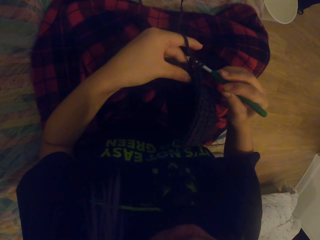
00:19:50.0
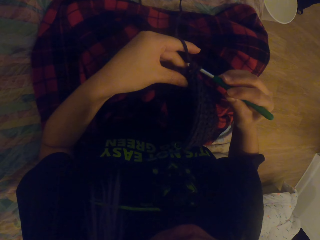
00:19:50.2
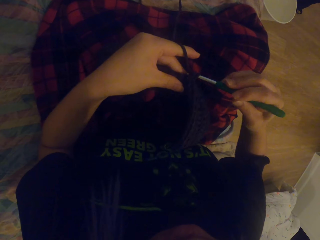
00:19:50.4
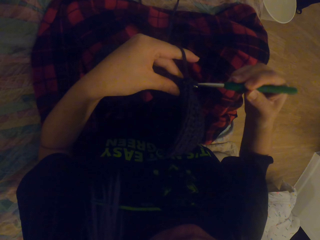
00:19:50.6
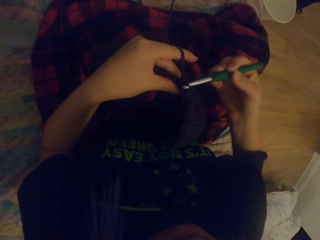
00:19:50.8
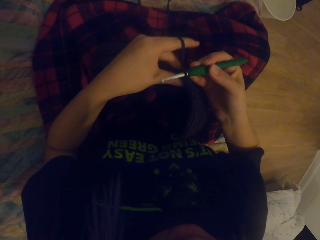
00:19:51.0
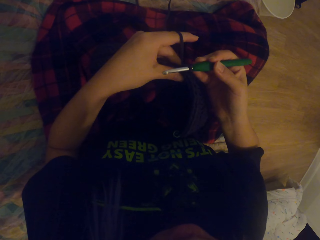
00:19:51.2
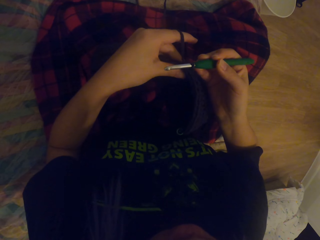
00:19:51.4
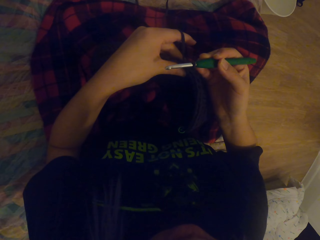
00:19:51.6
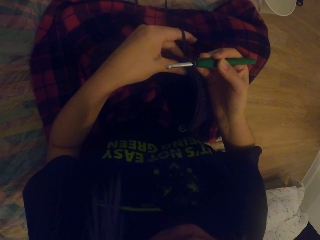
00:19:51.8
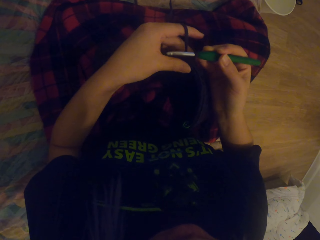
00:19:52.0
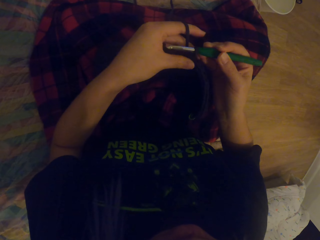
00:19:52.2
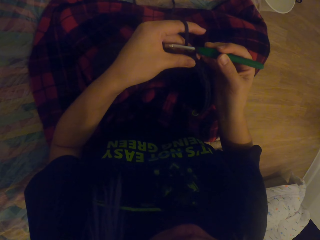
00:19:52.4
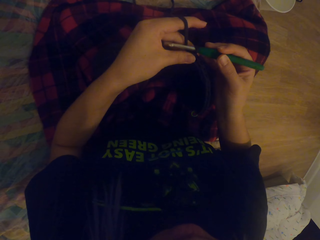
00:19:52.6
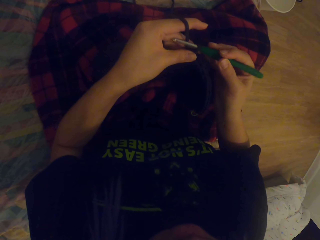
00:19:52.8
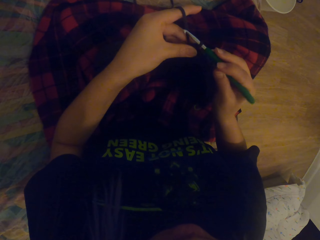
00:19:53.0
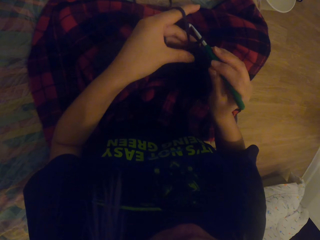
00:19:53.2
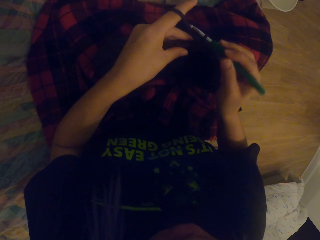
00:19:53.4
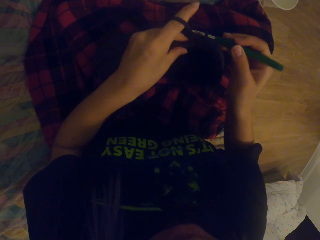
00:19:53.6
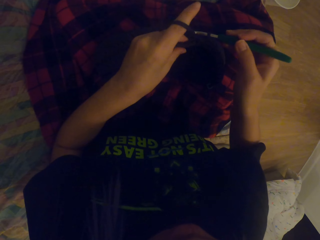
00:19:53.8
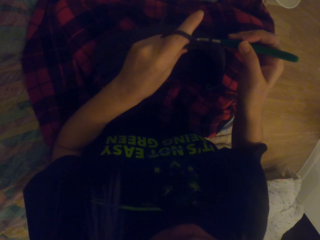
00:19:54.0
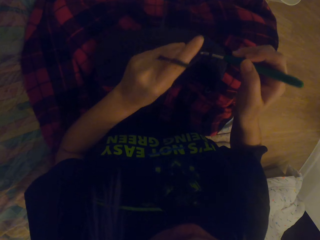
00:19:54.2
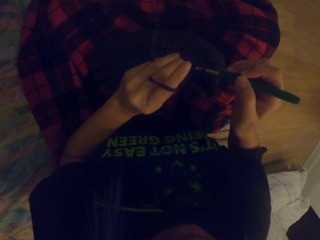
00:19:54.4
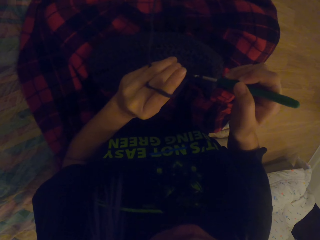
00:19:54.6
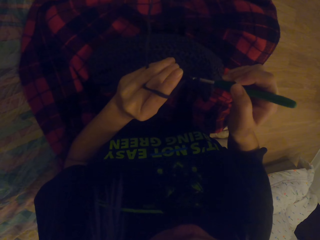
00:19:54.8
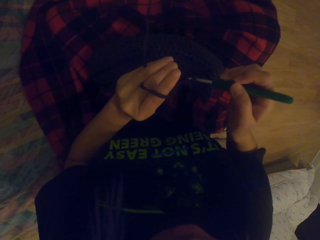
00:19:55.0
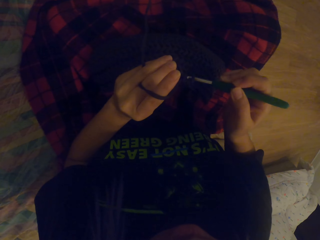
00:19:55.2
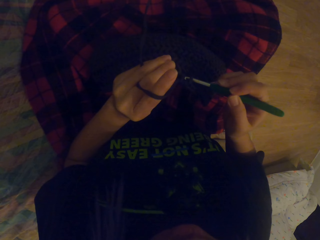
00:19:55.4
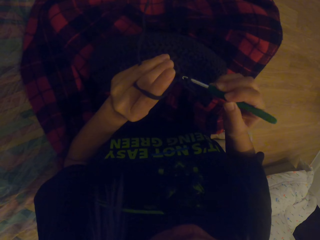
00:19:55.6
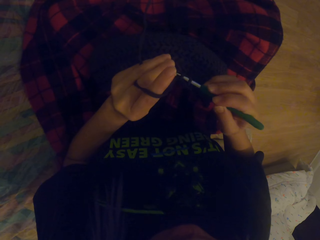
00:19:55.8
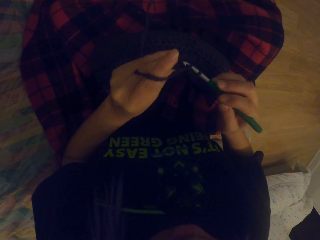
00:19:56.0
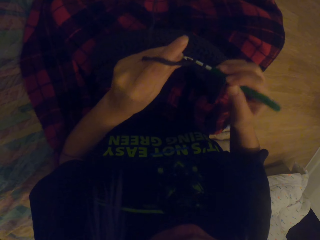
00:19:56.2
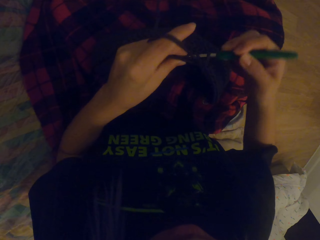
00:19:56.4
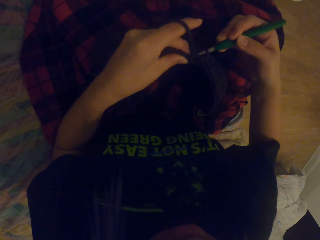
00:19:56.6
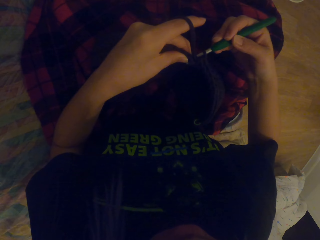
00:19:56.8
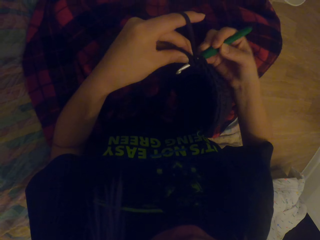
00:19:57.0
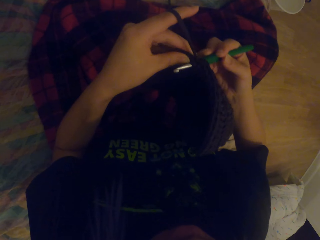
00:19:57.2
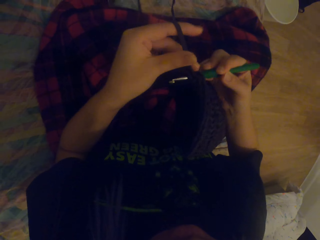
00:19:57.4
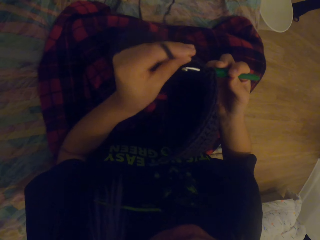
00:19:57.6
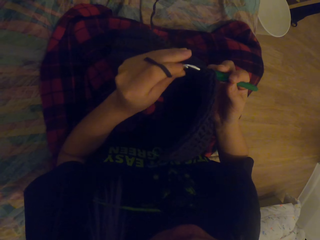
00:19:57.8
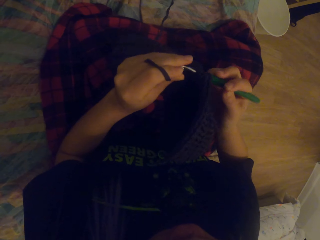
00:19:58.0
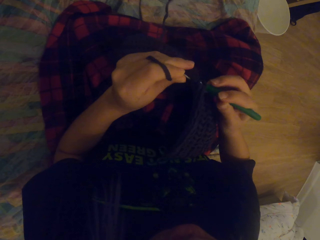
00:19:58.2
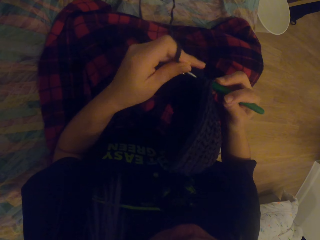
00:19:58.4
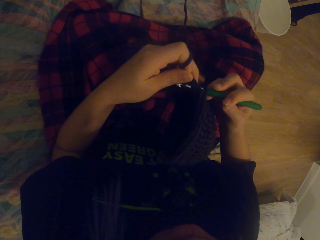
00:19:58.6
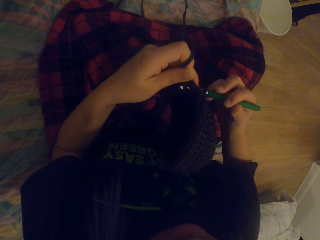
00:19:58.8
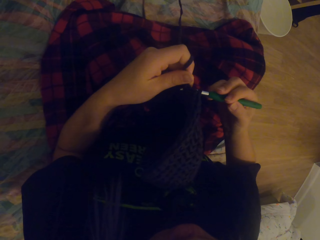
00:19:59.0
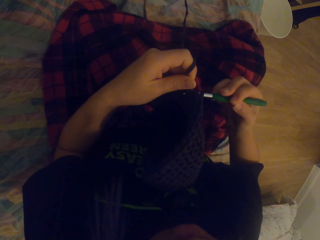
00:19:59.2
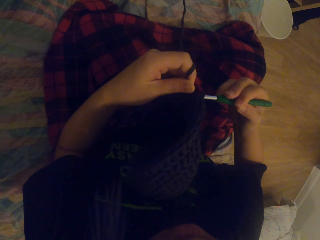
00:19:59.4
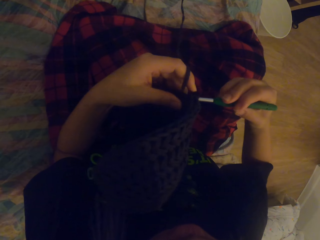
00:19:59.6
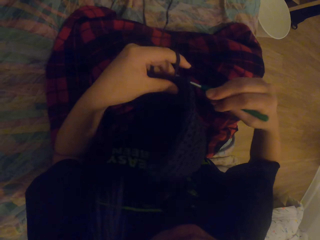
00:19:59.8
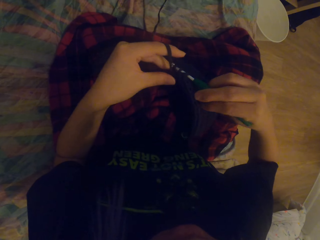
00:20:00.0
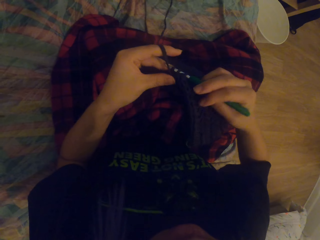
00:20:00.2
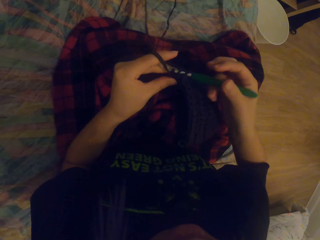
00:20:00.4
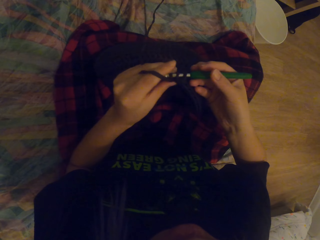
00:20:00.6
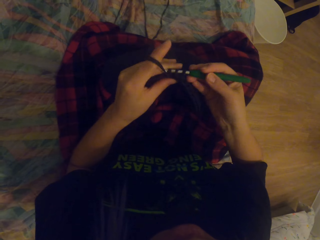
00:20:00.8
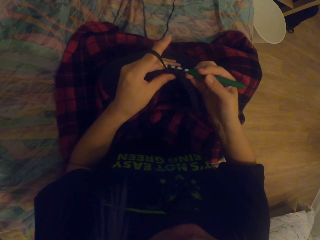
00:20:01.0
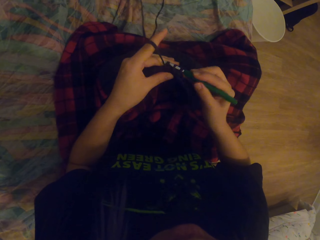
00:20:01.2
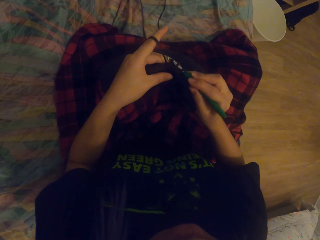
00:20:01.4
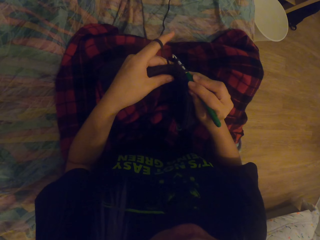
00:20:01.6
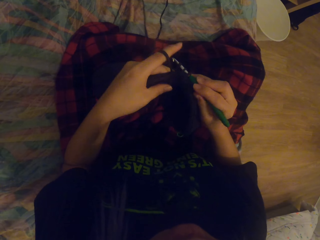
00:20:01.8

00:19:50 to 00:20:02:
The camera wearer touches the fabric. They look at the fabric. They push the needle. They push the needle to the fabric. They knit the fabric with the needle.

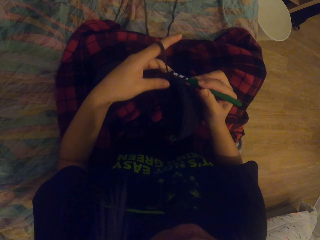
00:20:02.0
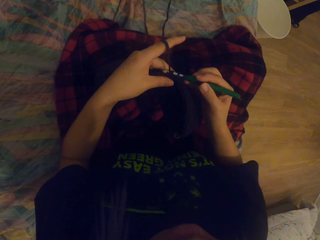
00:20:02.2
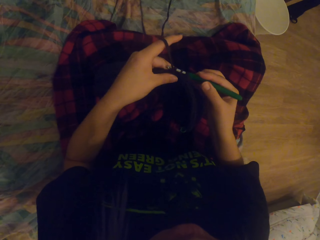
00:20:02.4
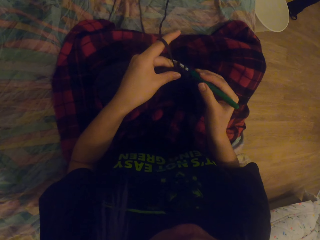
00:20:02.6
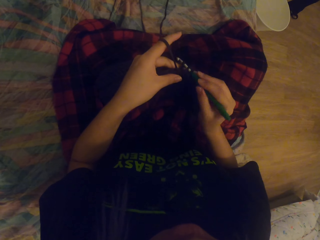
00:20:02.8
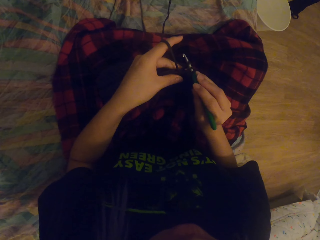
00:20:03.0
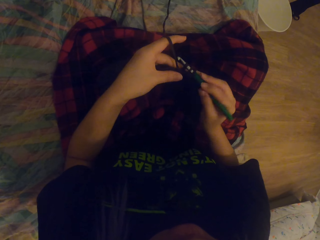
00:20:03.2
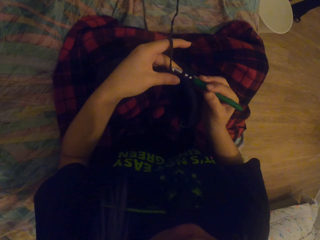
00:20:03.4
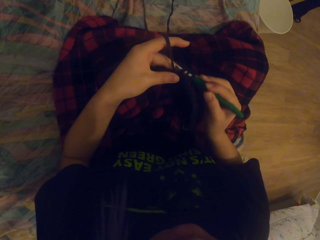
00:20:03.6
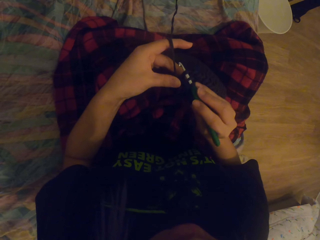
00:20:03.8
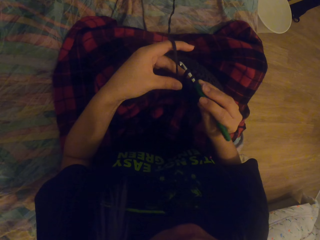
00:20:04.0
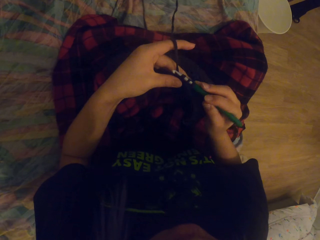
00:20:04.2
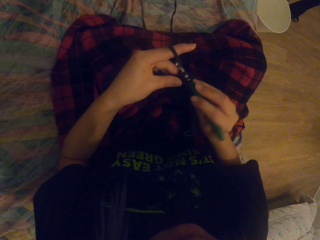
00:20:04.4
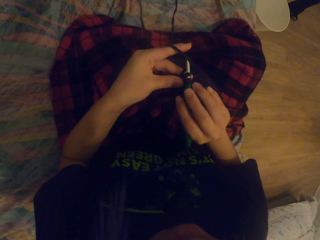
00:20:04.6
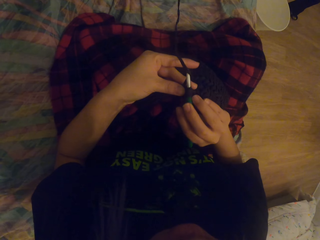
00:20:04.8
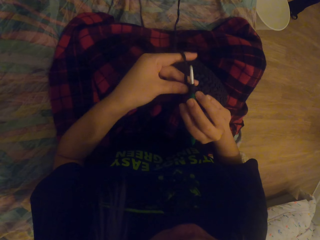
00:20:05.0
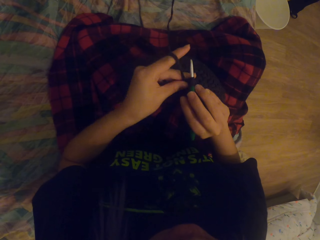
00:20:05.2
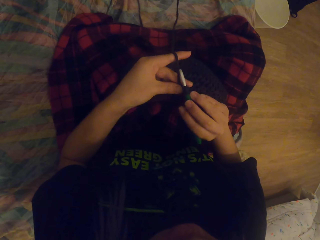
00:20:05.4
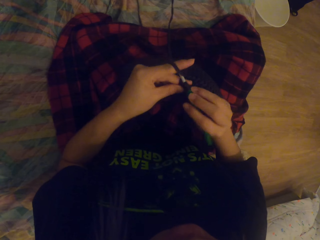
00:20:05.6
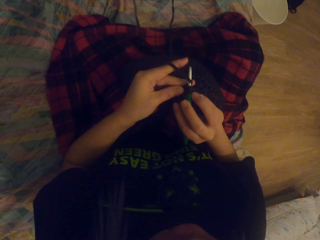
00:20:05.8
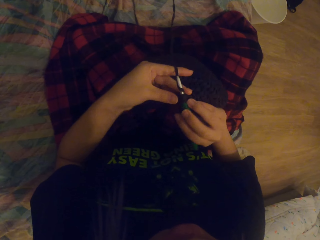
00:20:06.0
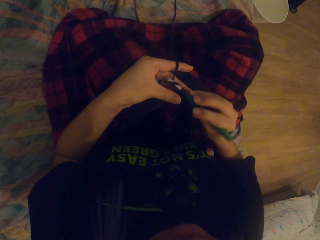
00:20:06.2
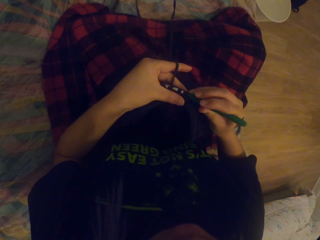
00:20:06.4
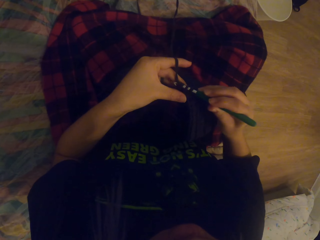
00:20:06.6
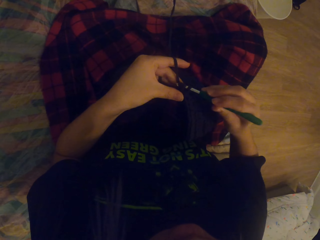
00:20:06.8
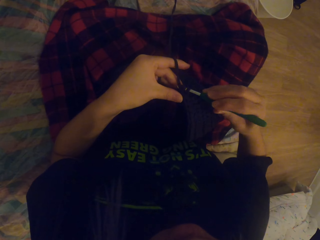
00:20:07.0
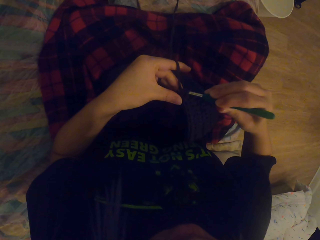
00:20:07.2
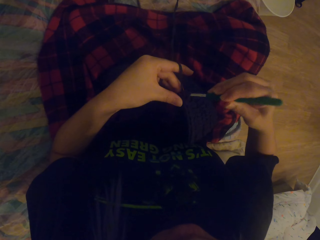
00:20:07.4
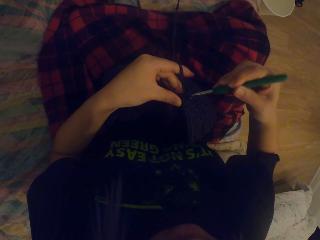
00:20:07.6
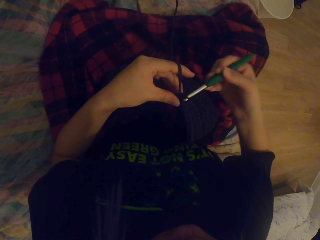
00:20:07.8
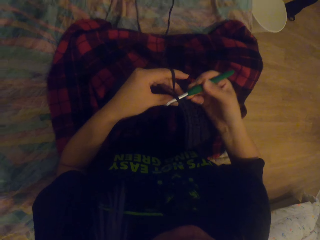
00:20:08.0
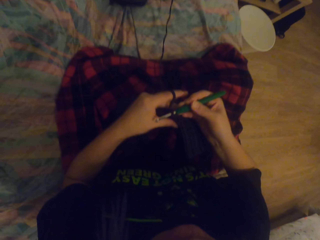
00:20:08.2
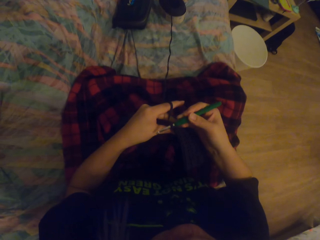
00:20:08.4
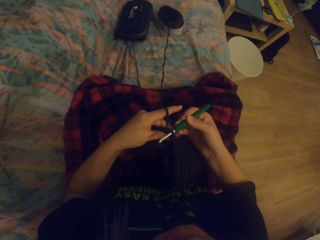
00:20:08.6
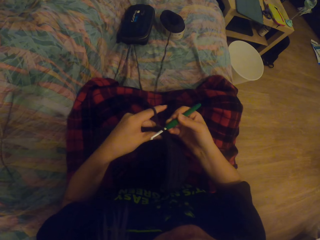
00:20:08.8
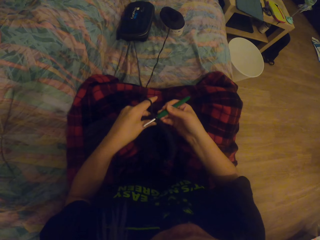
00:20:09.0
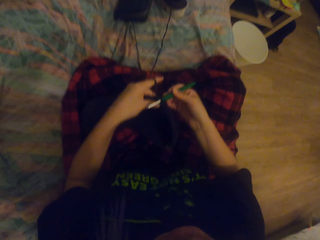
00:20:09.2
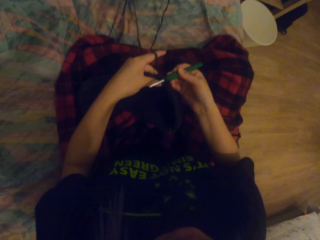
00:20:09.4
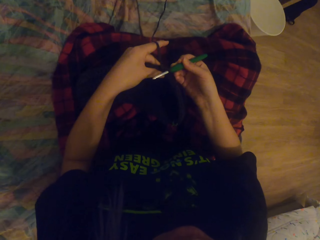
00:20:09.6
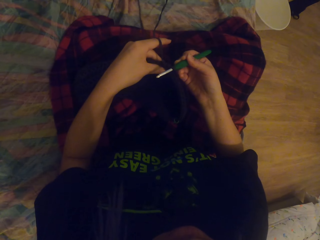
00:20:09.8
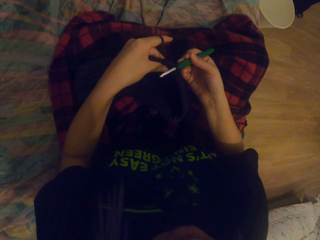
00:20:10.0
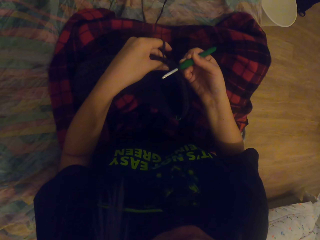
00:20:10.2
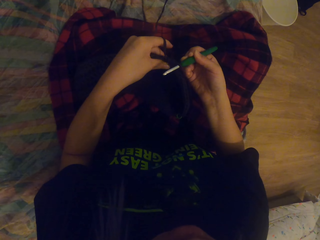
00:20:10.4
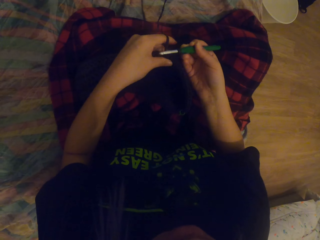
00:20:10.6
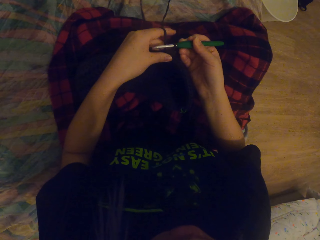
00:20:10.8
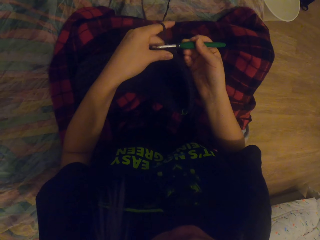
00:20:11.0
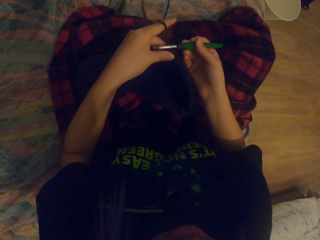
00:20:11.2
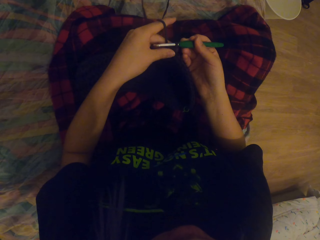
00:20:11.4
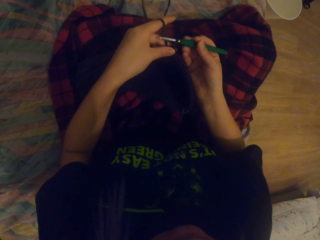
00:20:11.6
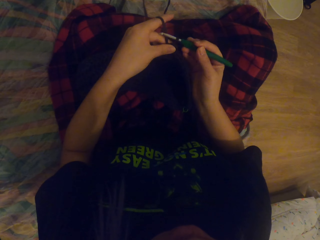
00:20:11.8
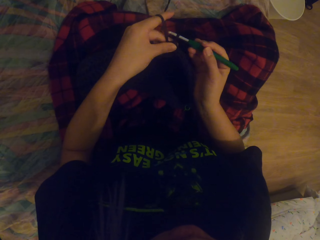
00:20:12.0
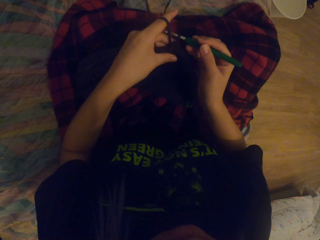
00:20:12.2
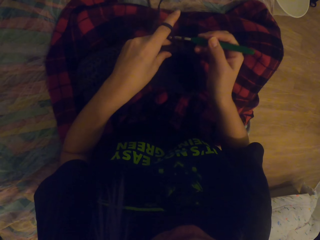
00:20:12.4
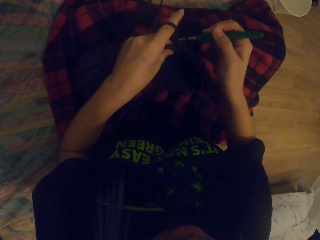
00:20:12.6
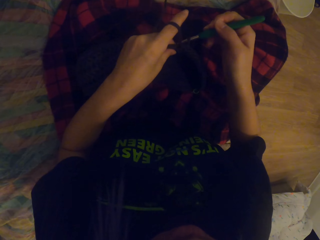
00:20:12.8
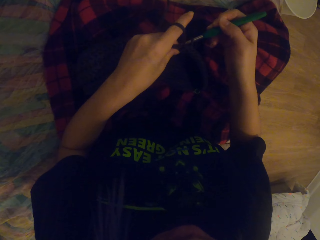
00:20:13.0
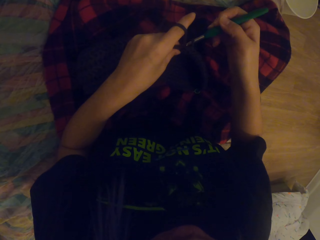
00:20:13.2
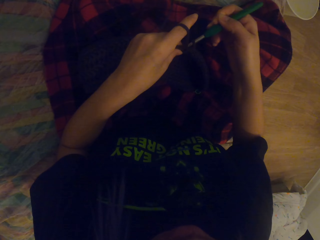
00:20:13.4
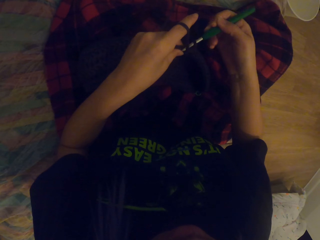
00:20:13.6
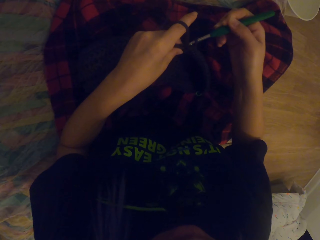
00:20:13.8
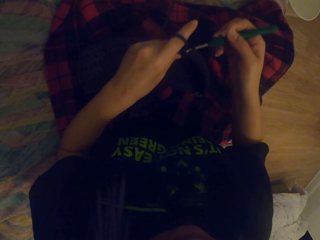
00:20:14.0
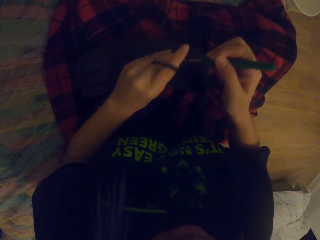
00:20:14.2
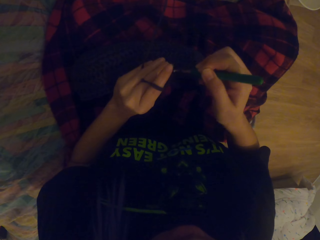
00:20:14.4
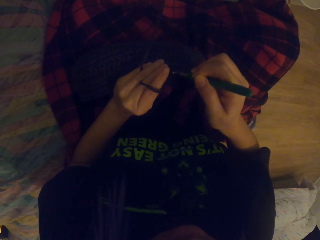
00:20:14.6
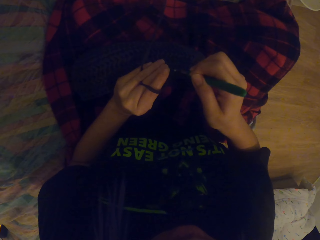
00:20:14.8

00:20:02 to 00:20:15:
The camera wearer puts the fabric on the lap. They knit the fabric with the needle.
